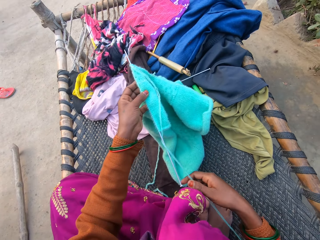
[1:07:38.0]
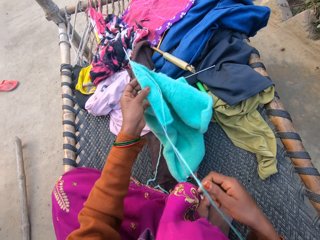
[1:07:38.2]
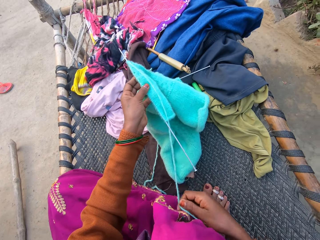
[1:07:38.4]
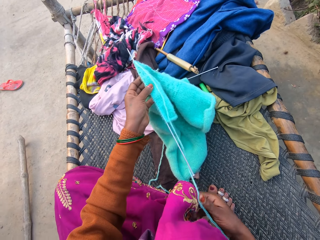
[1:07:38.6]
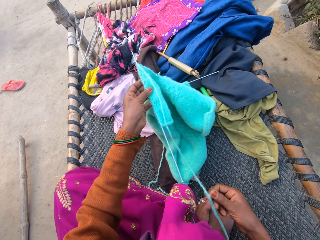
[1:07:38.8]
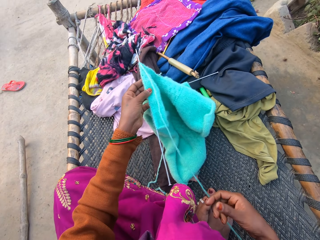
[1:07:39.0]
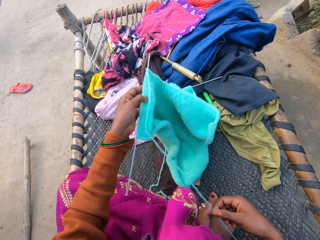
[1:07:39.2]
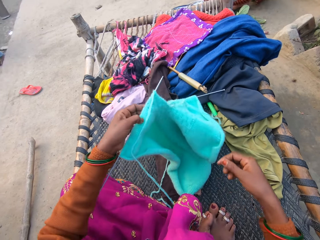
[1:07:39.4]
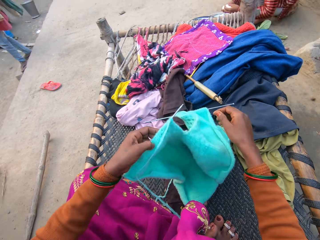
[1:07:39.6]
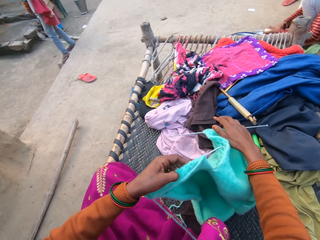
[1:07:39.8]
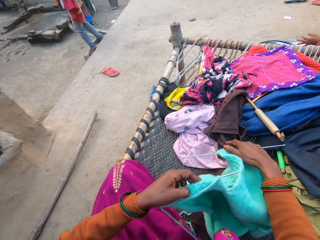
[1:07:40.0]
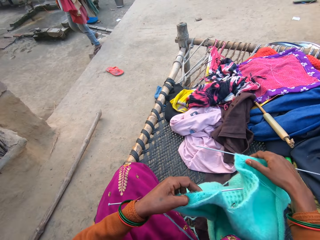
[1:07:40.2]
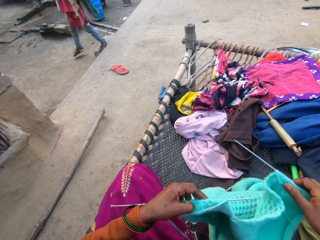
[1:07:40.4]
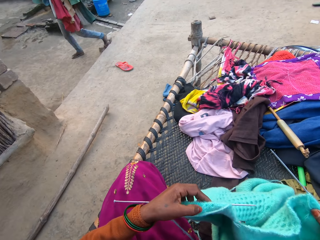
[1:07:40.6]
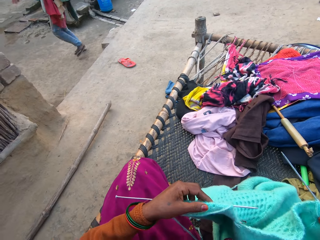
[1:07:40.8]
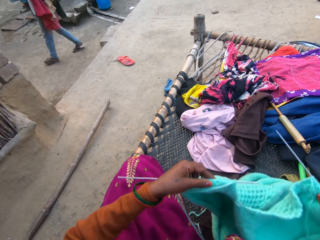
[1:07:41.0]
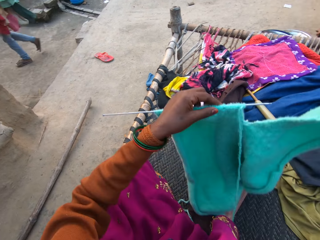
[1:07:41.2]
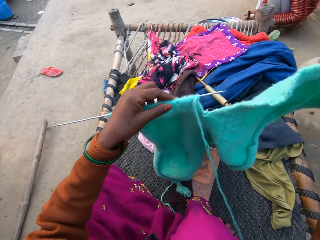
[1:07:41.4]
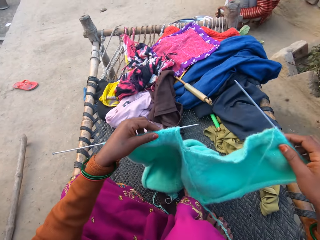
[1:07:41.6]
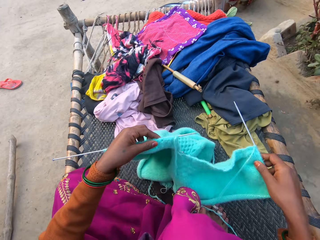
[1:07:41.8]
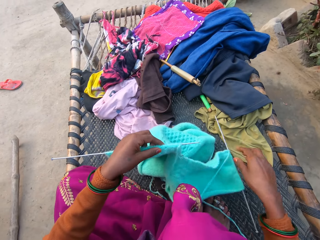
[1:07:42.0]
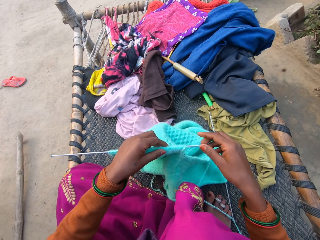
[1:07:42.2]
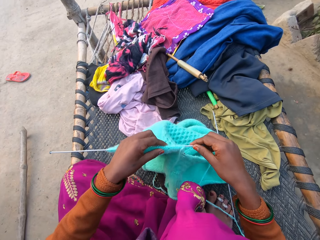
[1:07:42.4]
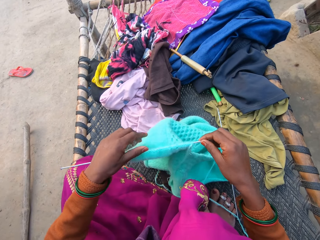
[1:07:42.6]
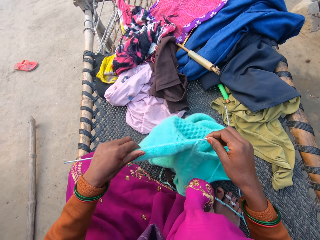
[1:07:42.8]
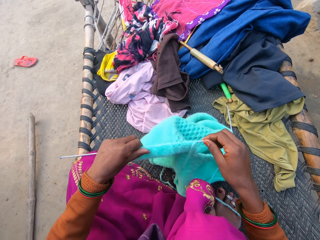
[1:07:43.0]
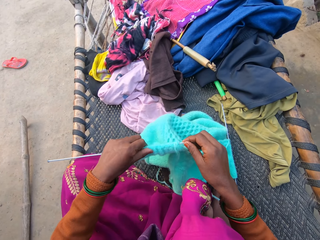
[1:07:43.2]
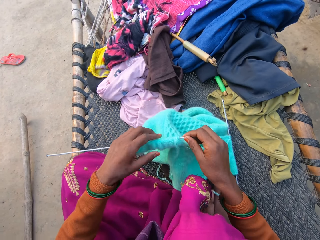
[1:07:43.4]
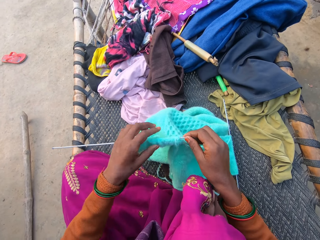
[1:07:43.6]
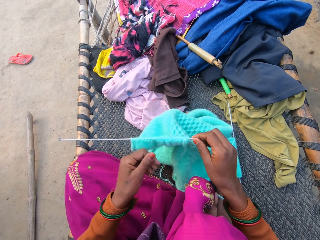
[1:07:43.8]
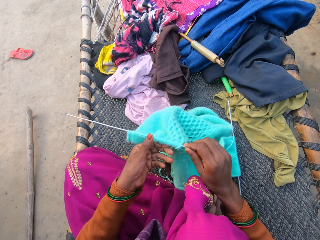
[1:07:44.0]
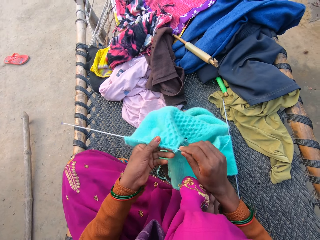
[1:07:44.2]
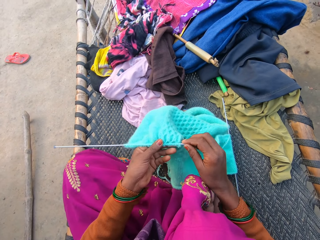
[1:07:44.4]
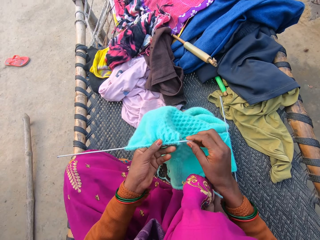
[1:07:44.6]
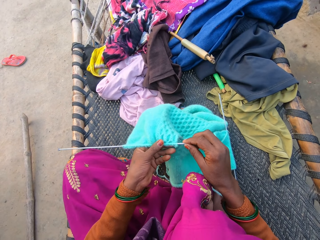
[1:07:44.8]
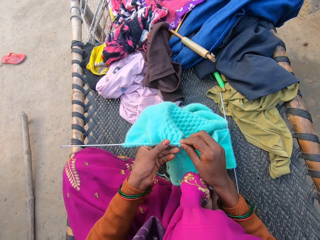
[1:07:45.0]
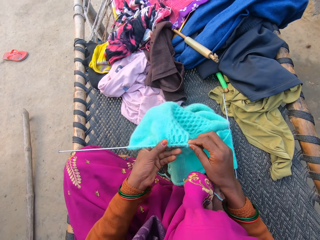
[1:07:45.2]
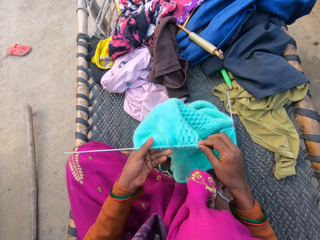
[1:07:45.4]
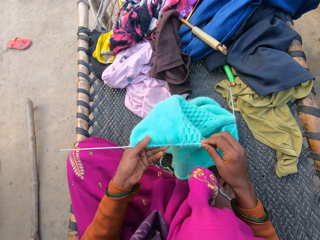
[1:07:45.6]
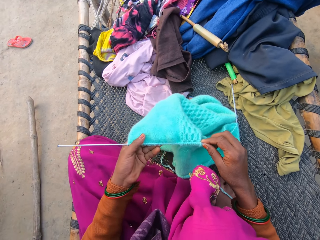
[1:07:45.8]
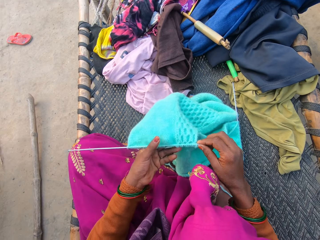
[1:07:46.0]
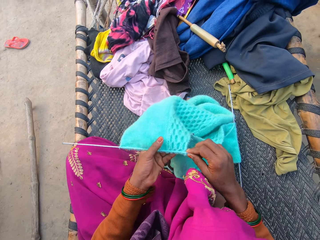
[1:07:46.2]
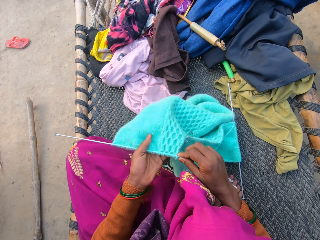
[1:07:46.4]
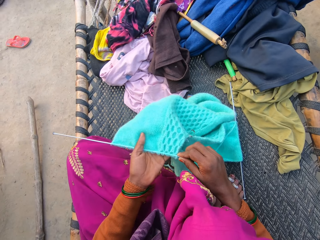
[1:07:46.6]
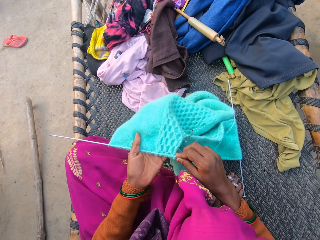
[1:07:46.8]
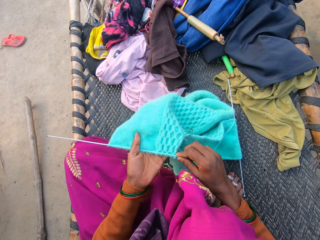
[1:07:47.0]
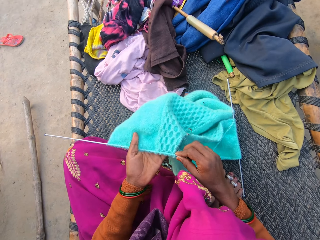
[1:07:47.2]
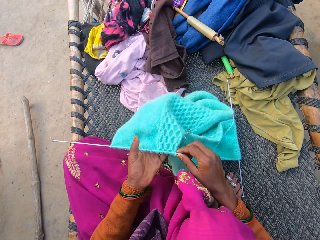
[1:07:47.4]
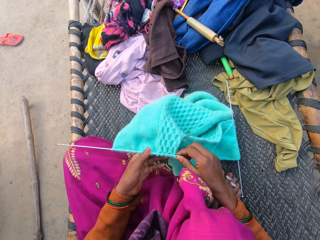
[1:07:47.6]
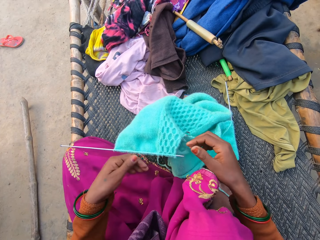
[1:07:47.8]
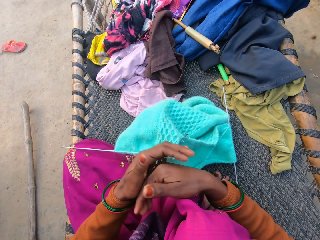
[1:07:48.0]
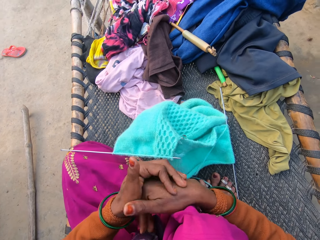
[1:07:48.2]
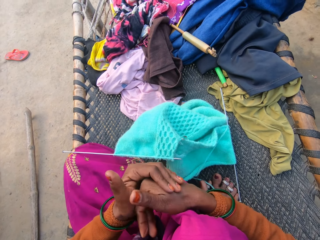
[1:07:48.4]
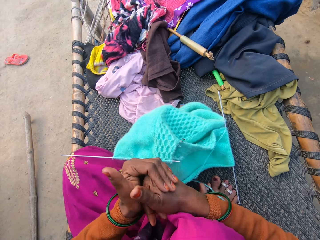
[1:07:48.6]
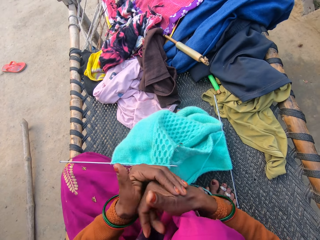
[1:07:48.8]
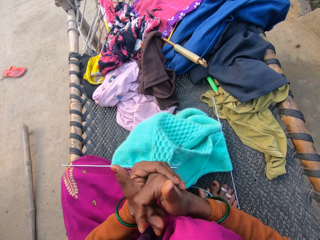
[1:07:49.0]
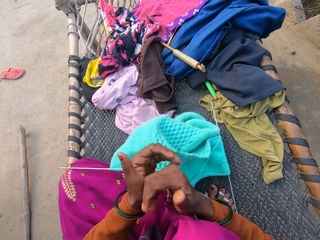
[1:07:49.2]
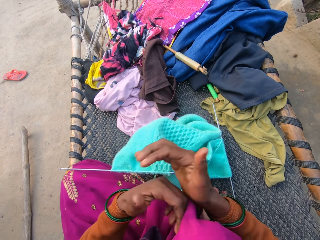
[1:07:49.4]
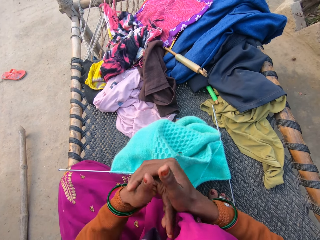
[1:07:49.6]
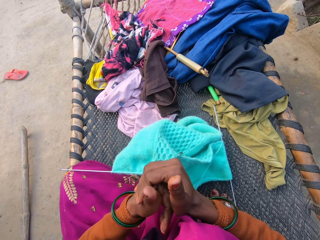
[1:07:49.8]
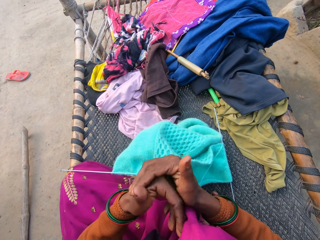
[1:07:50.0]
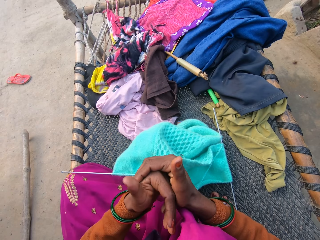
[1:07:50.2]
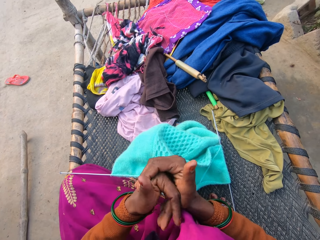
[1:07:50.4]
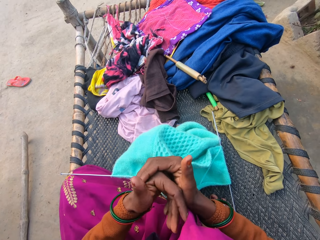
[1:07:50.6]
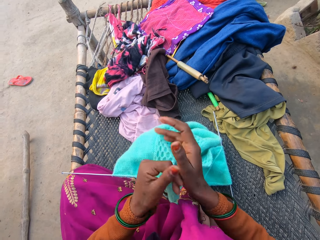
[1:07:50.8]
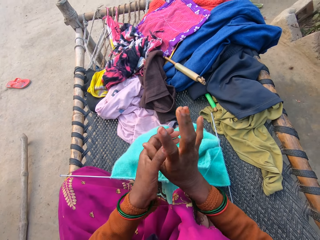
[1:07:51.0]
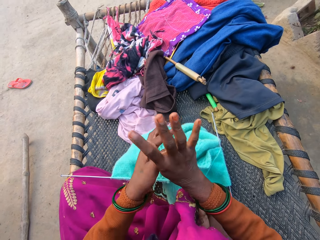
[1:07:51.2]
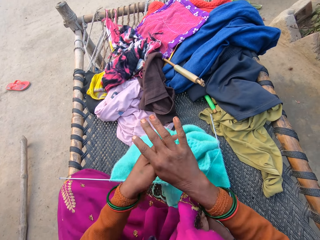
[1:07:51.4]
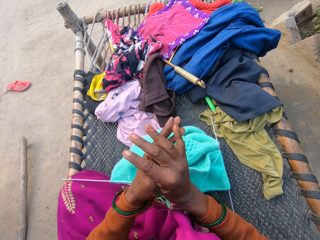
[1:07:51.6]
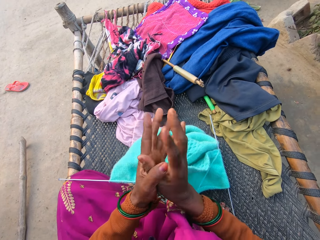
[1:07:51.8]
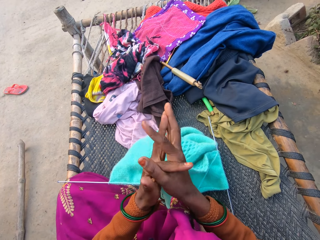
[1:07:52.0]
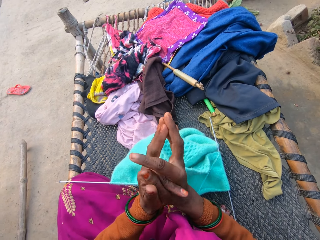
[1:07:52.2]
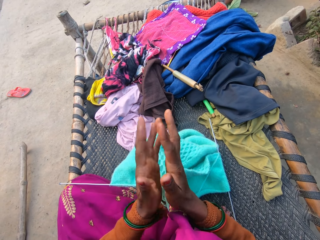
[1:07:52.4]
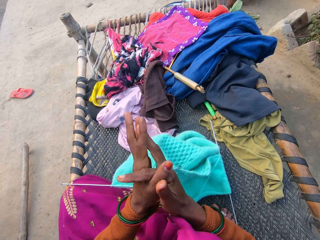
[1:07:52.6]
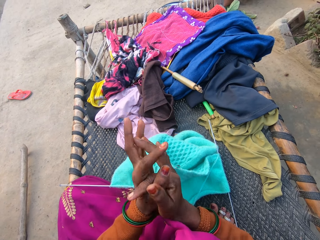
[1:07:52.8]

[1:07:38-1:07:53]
The camera wearer holds a string and picks up crochets. A child walked away. The camera wearer drops a fabric. She drops the sweater and the pair of knitting needles on a mat with both hands. She knuckles both hands.

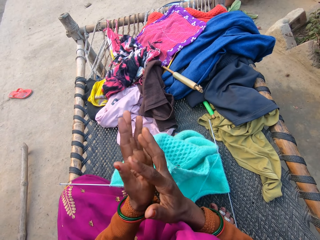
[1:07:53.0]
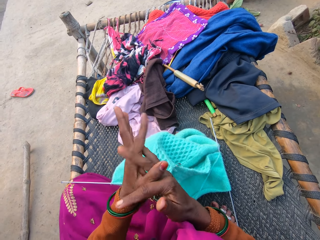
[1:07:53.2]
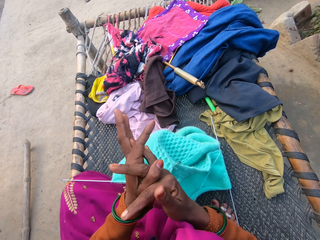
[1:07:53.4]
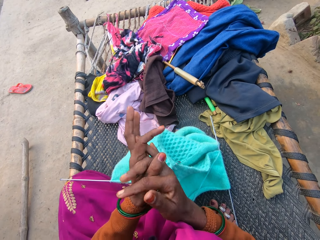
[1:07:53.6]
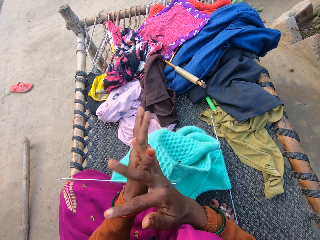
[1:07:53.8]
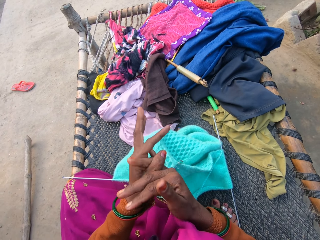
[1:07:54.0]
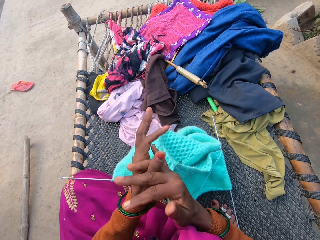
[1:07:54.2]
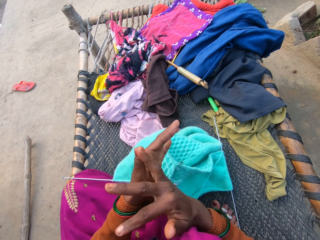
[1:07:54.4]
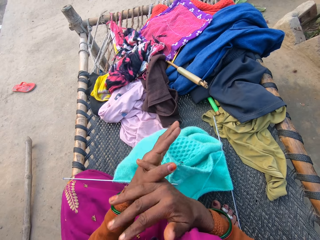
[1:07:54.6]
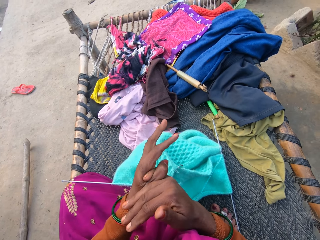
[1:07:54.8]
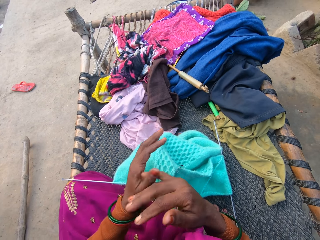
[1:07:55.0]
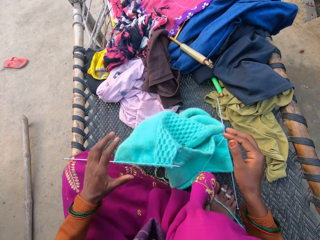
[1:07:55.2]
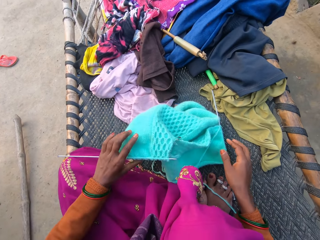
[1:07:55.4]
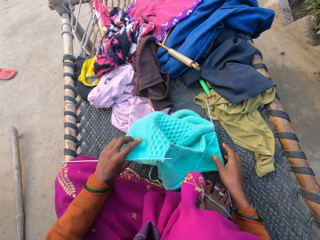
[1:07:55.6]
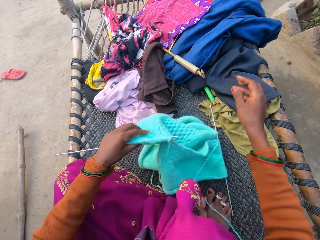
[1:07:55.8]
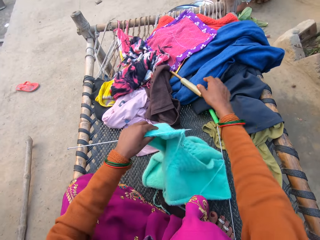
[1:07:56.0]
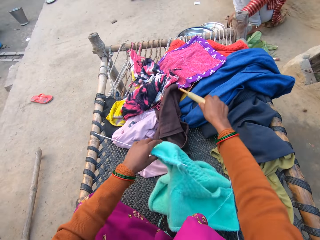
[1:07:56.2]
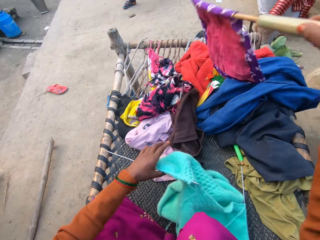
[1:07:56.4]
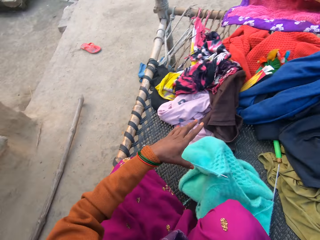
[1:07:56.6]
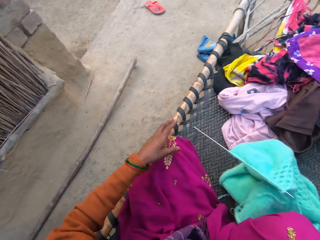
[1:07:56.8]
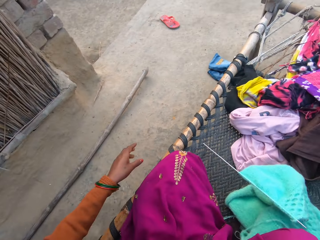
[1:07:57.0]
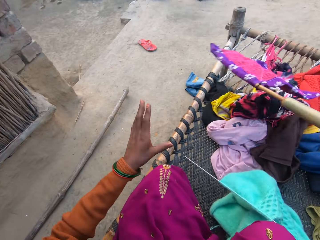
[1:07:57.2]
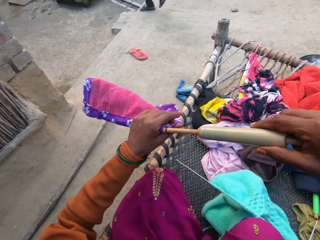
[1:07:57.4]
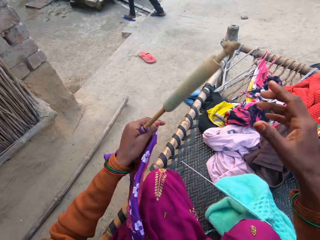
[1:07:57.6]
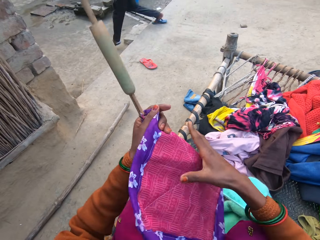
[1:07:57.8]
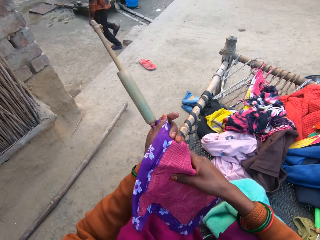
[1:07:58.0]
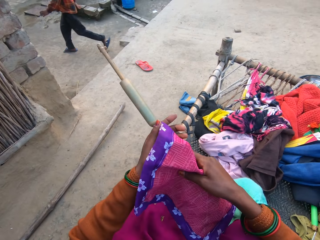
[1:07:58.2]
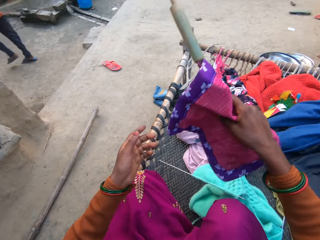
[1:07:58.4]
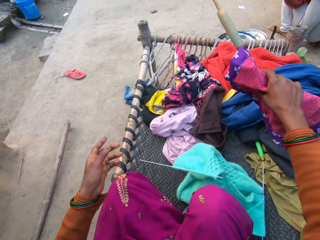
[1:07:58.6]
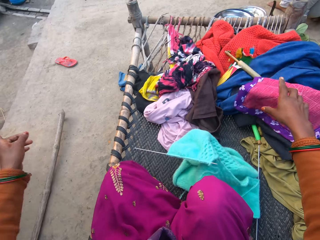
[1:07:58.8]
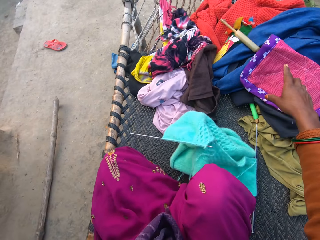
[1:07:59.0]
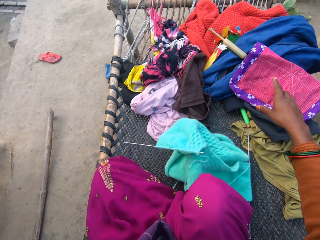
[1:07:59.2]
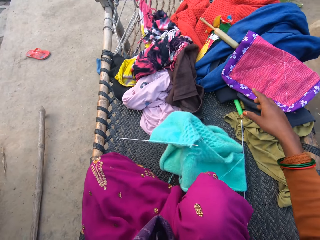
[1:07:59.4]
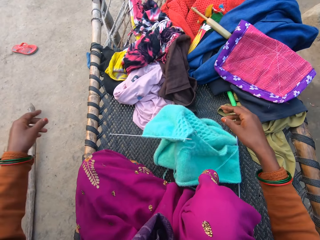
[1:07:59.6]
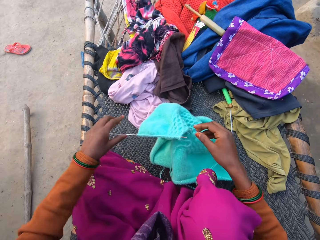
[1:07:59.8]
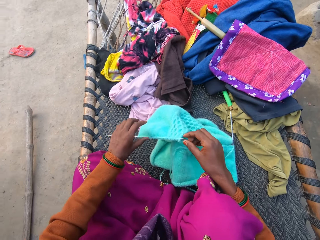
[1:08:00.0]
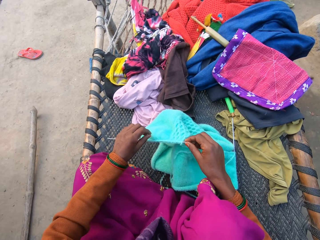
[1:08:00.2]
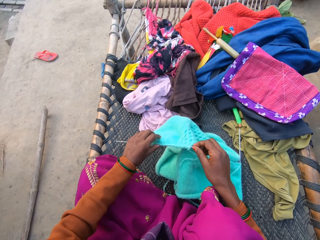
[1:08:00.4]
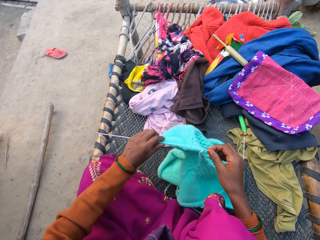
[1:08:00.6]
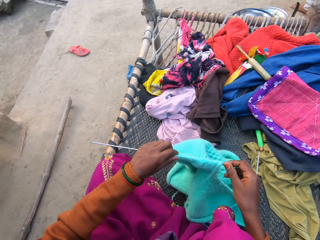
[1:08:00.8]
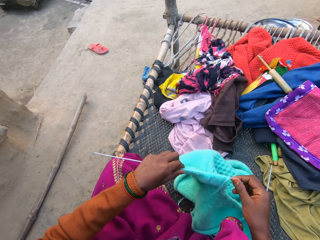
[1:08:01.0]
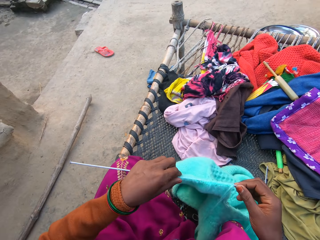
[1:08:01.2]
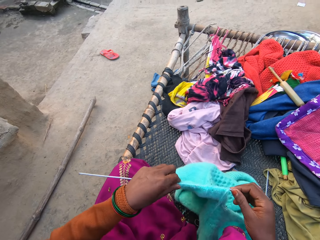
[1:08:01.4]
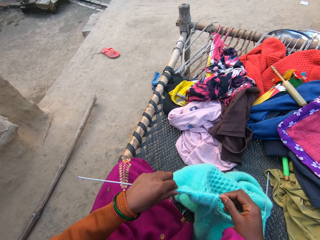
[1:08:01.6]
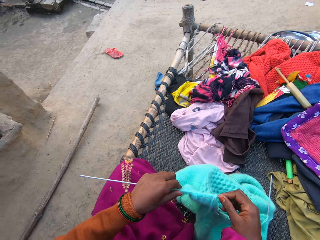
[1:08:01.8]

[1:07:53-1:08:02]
The camera wearer picks up the sweater and the pair of knitting needles from the mat with her left hand. She picks up a hand fan from the mat with her right hand. She holds the hand fan with both hands. She interacts with a boy. The boy walks away. The camera wearer drops the hand fan on the mat with her right hand. She stretches her left hand. She drops a fabric. She picks up the sweater and one of the knitting needles from the mat with both hands.
